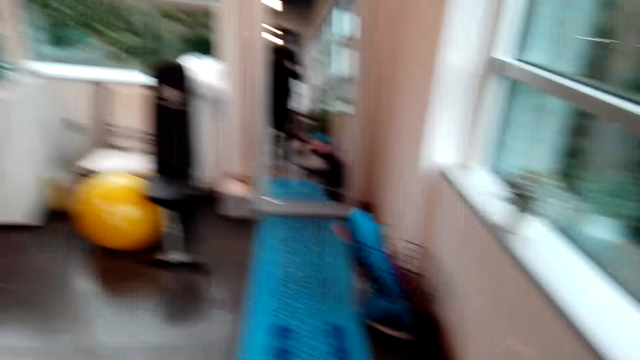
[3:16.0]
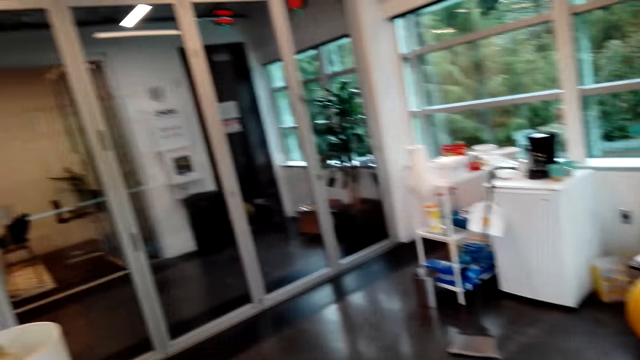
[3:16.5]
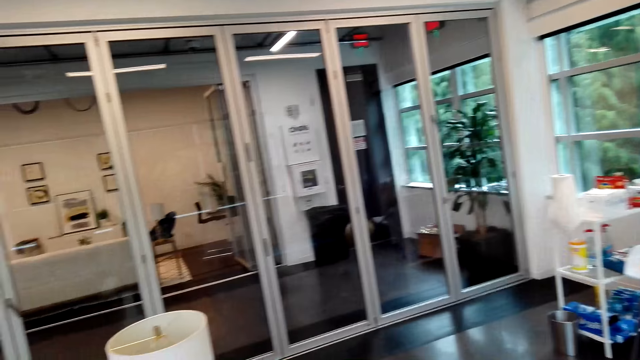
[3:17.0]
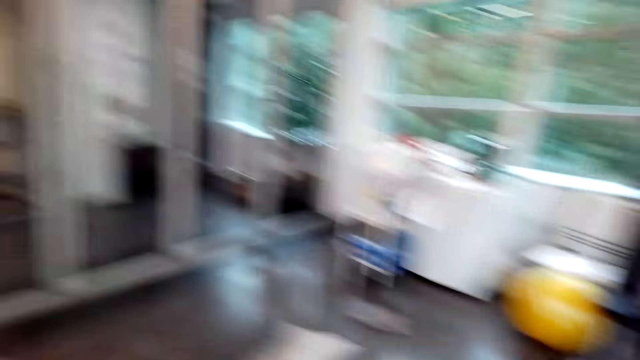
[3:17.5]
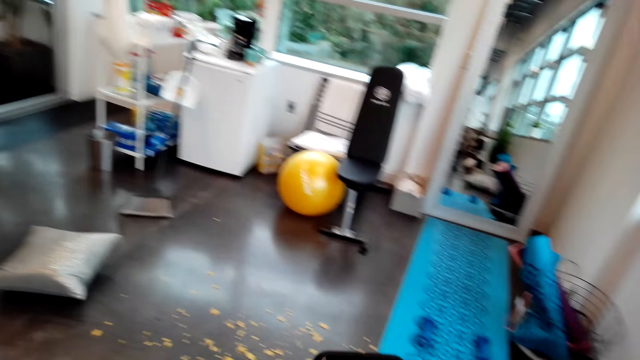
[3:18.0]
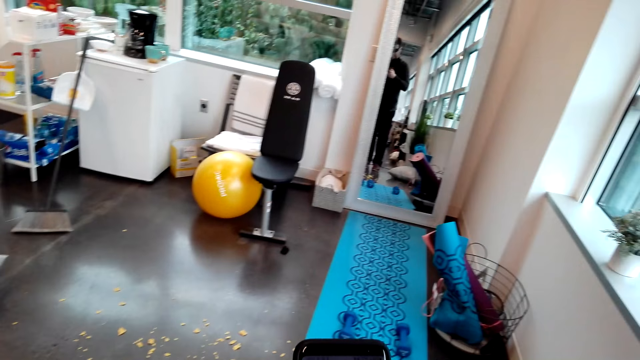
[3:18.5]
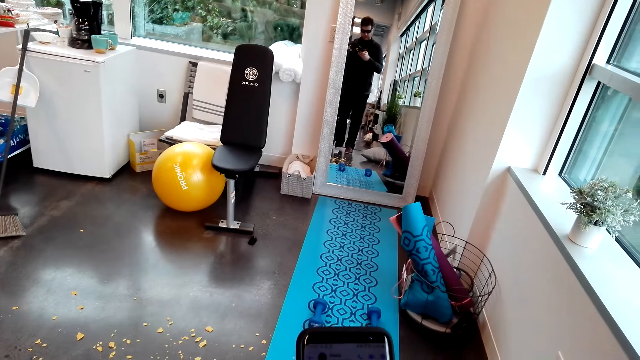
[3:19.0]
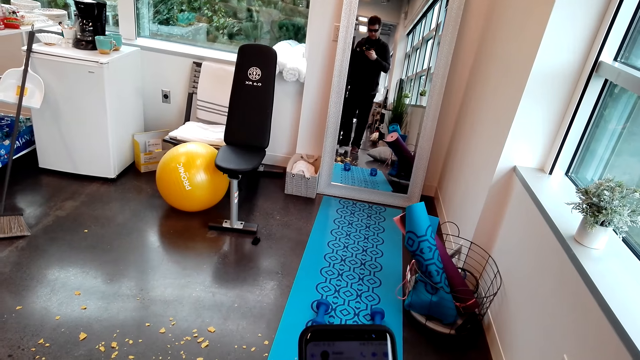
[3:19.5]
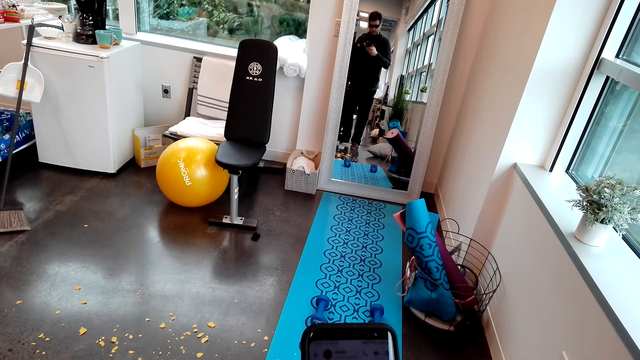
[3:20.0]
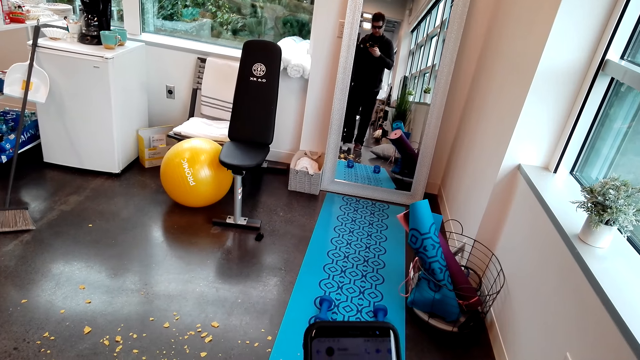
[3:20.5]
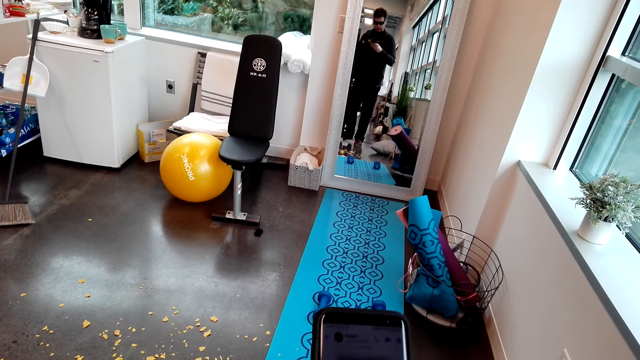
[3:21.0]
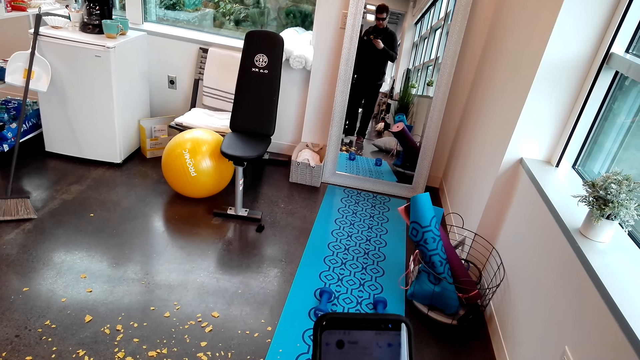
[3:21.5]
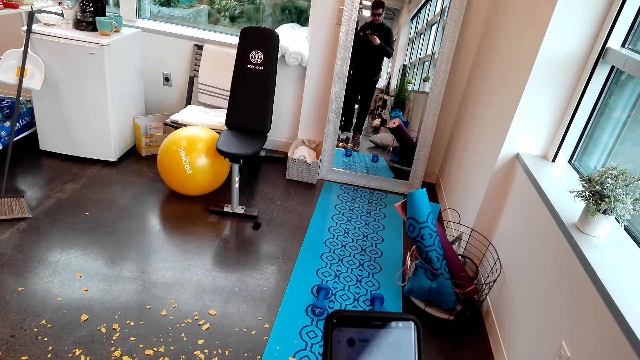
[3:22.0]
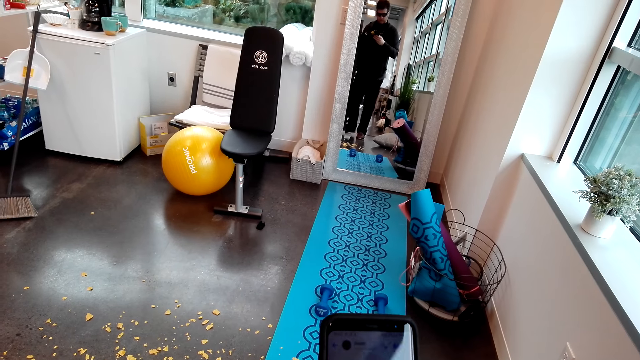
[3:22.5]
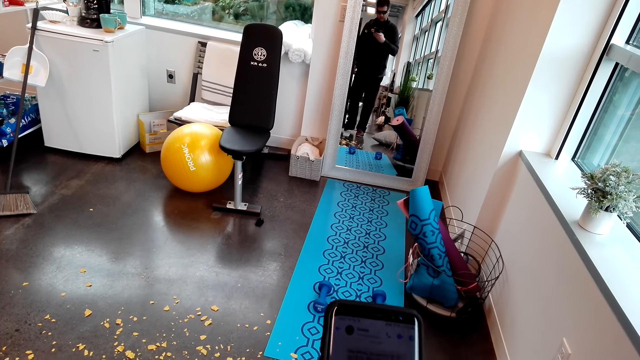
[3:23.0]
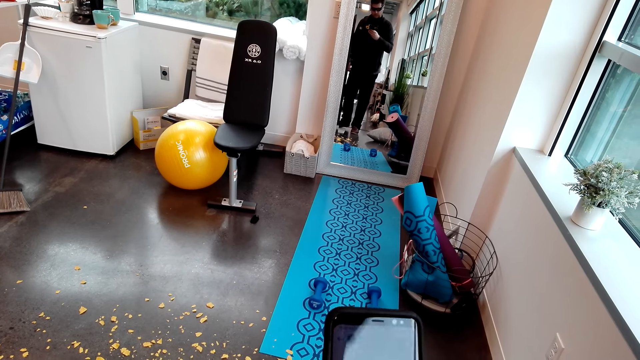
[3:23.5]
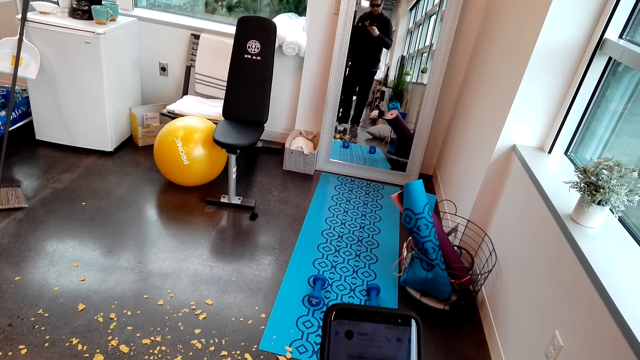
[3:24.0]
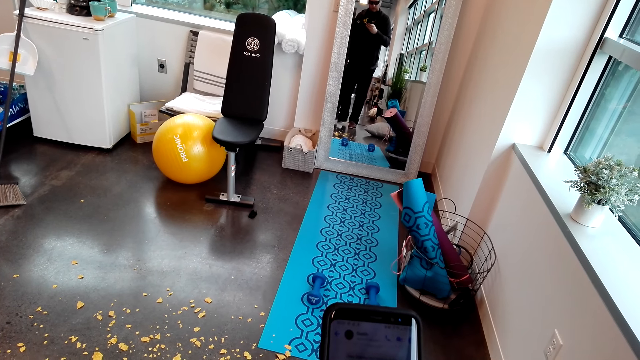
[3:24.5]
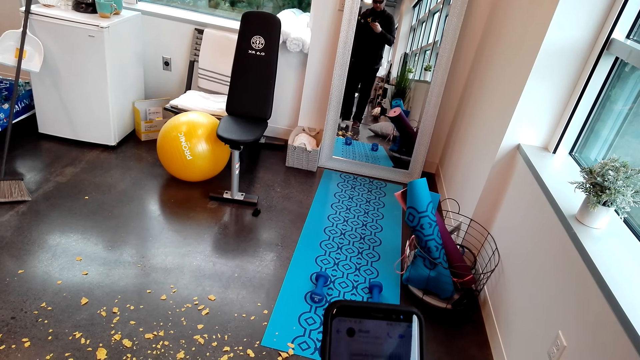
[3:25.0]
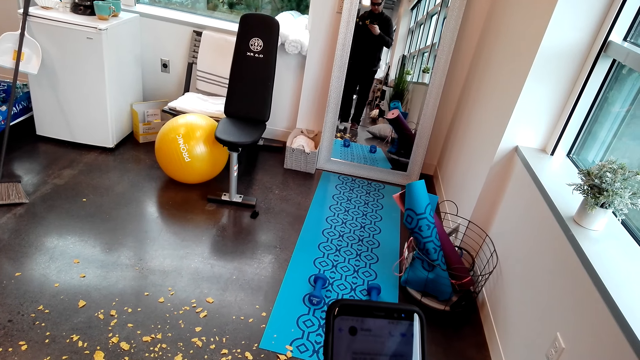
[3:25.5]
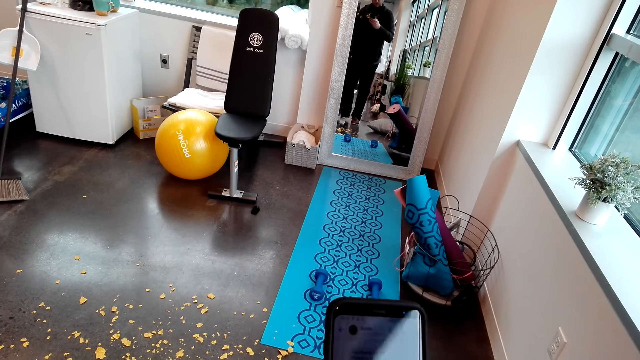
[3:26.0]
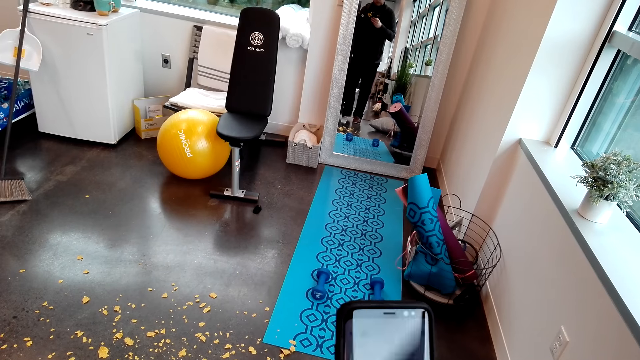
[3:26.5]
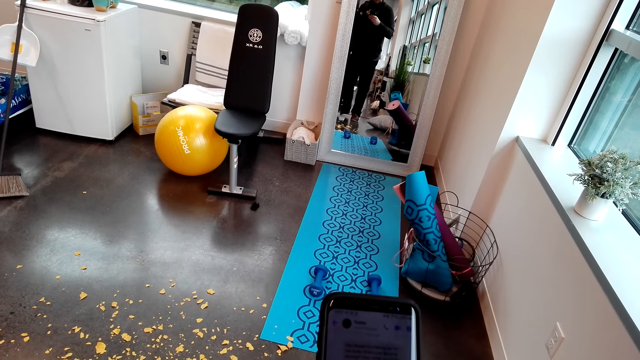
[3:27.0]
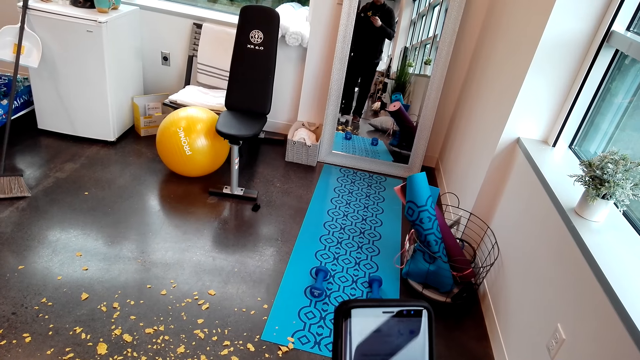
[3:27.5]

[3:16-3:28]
The camera wearer looks around the room. He uses his phone.

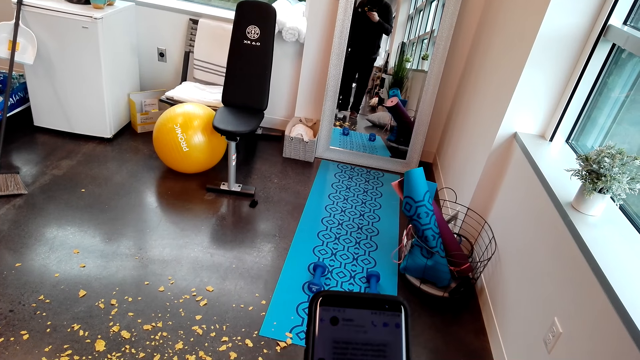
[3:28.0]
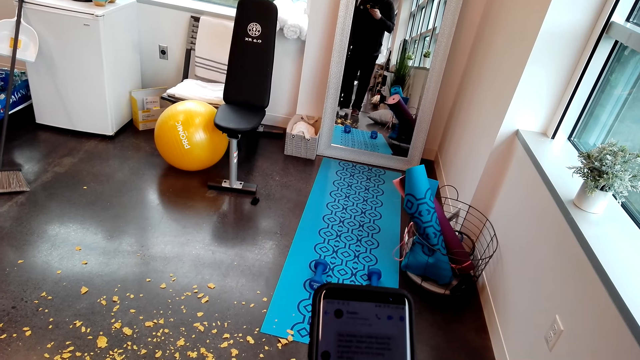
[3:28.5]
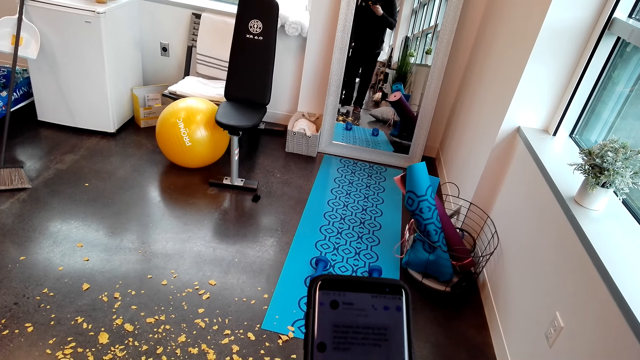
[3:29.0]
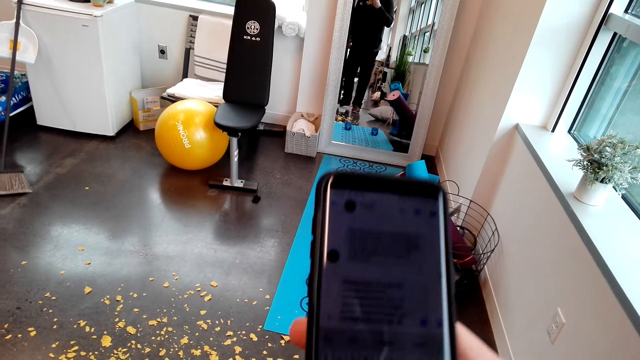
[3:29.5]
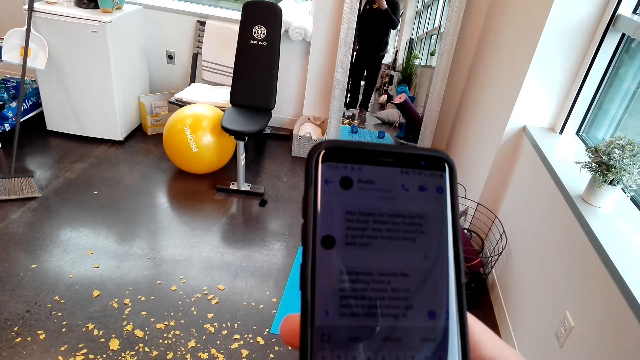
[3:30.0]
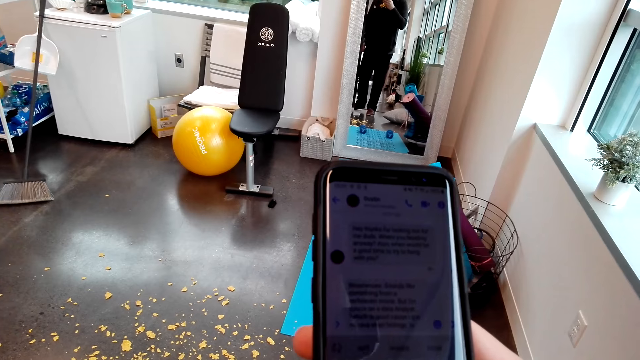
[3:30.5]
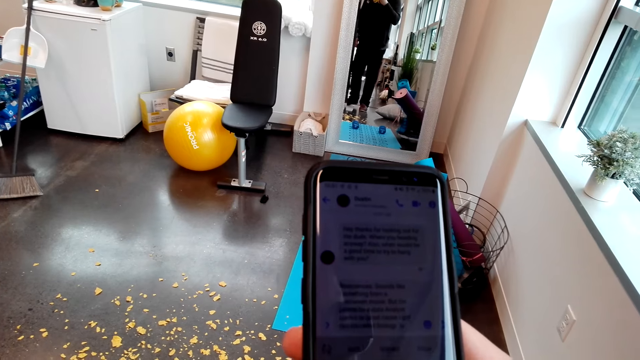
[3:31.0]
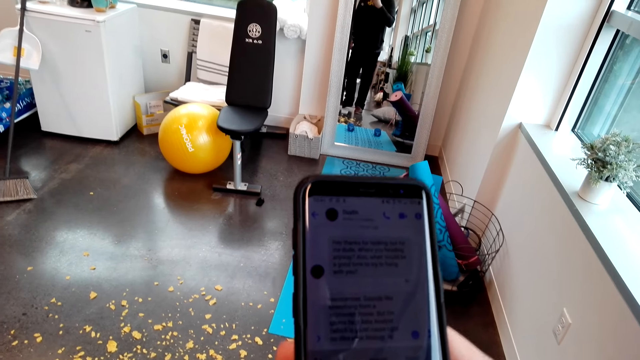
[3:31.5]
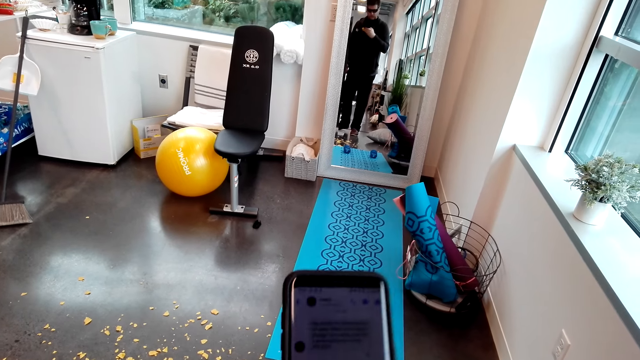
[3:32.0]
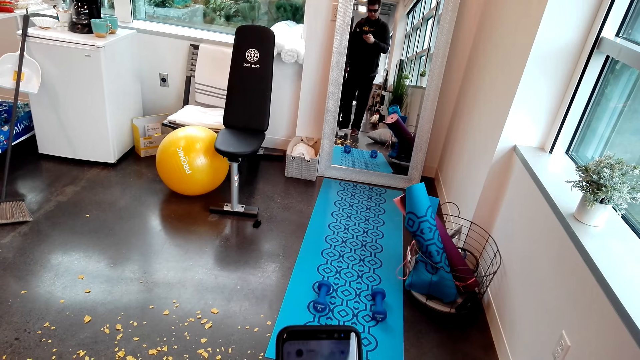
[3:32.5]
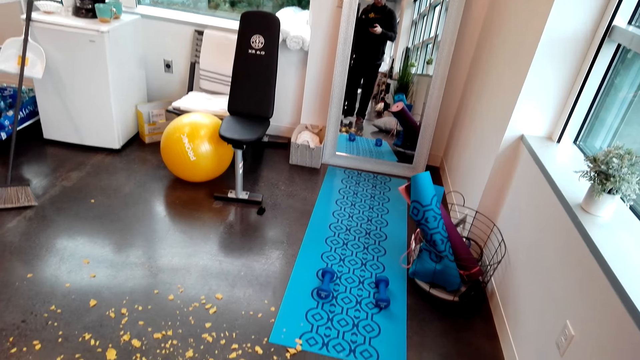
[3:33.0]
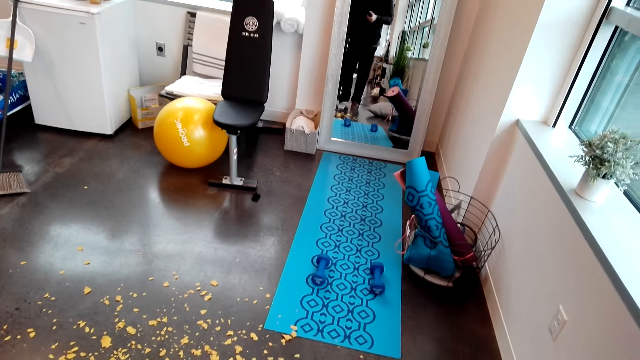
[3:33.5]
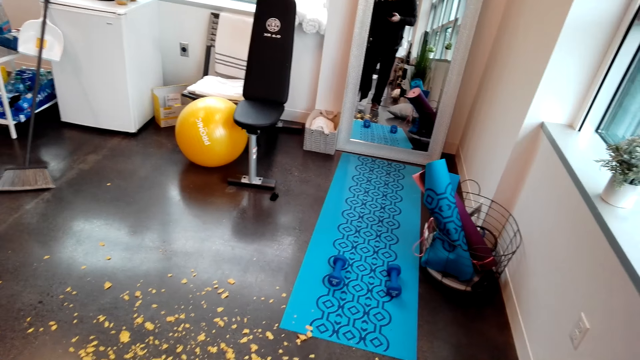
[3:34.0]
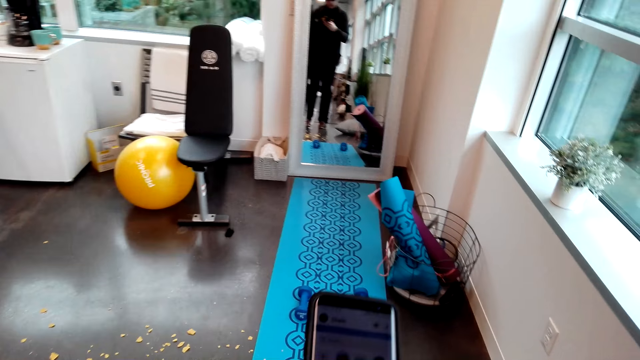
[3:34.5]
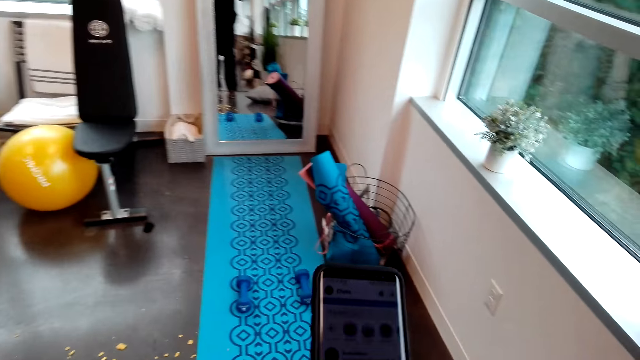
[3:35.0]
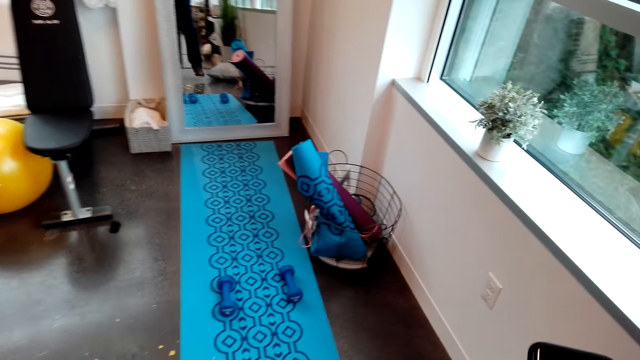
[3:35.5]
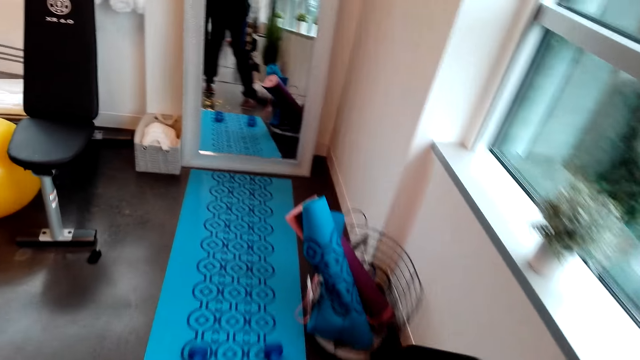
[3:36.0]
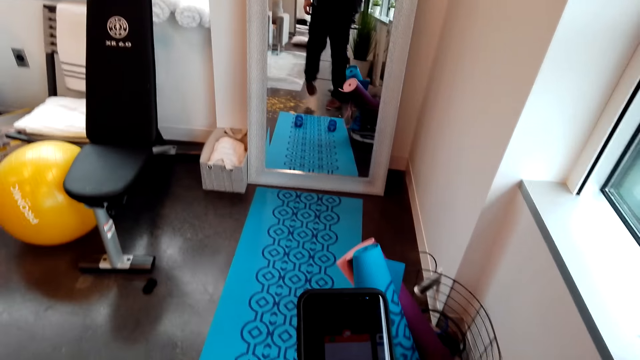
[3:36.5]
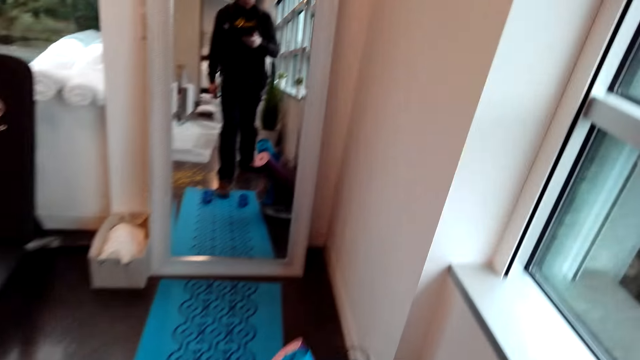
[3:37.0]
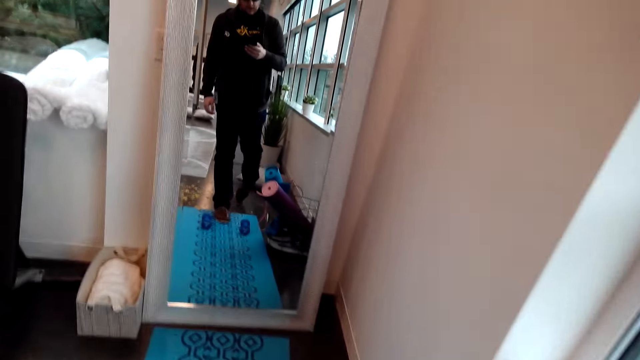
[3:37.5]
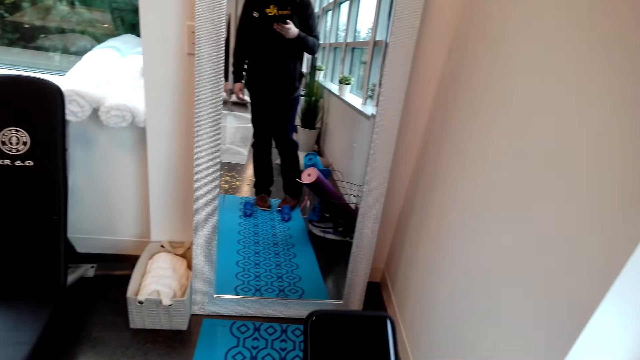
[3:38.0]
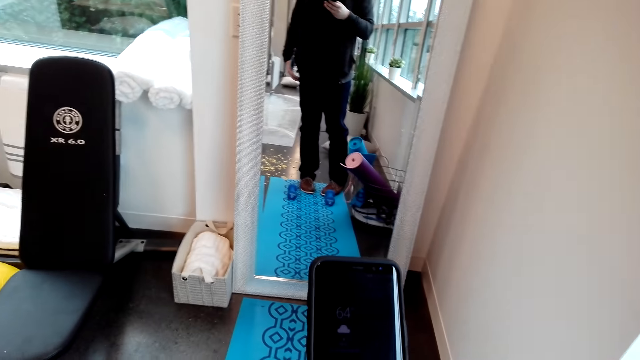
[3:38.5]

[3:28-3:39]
The camera wearer walks towards the mirror. They converse.
